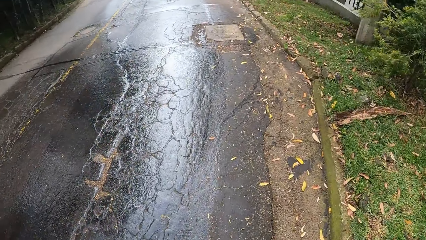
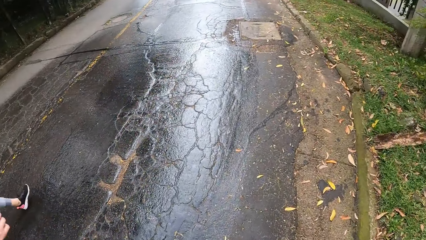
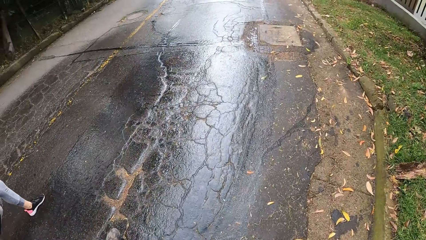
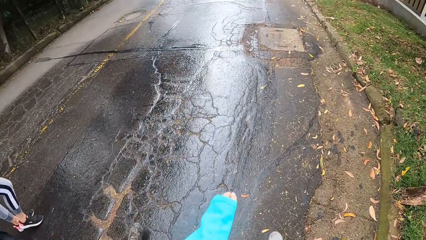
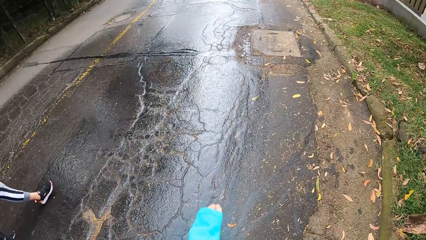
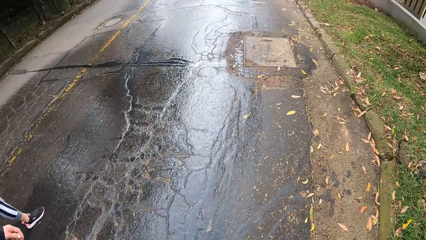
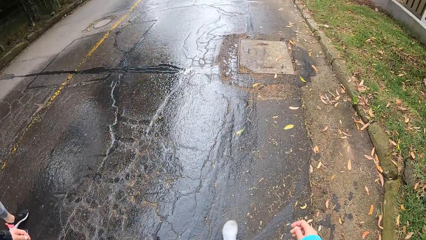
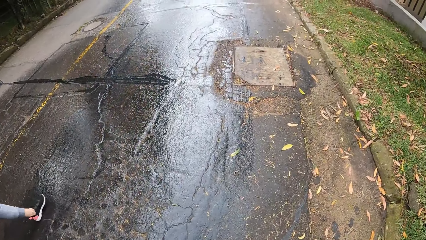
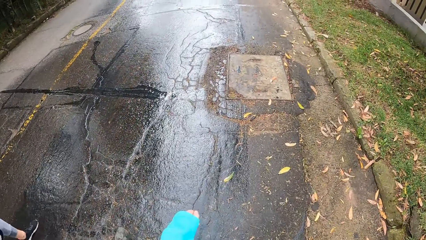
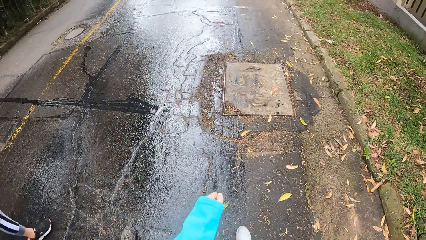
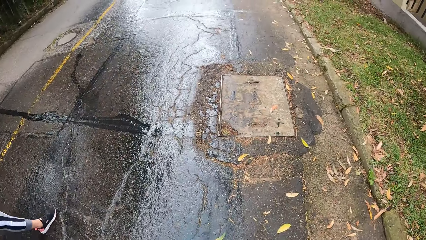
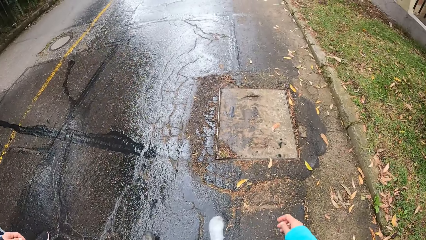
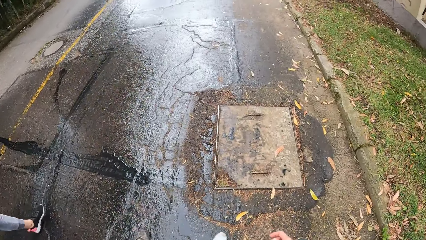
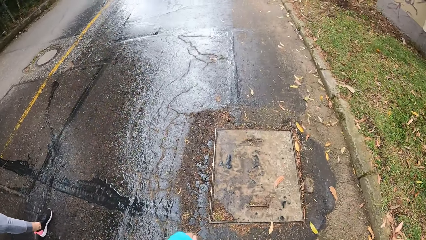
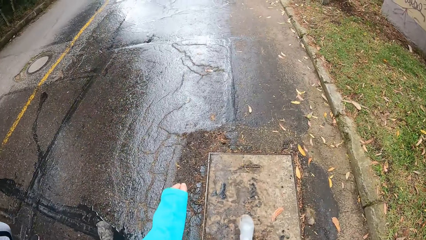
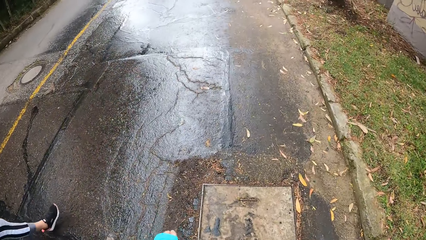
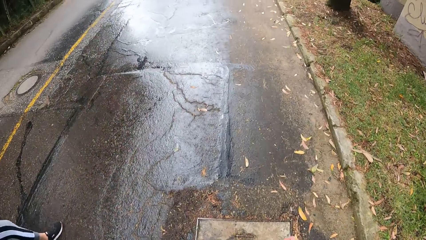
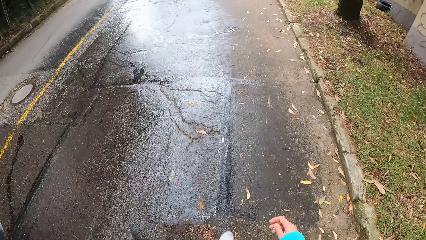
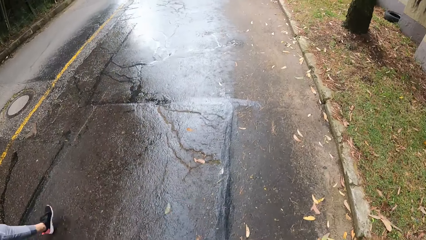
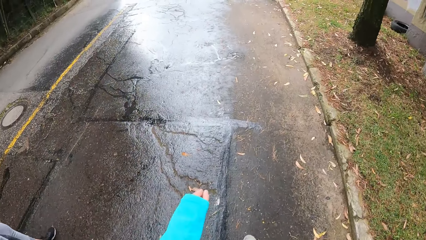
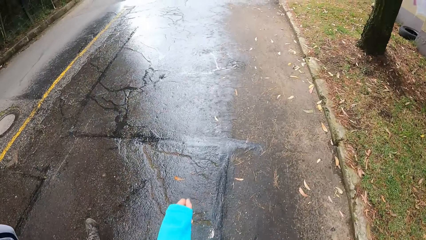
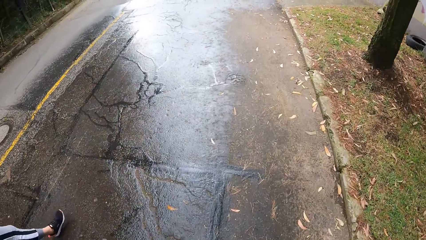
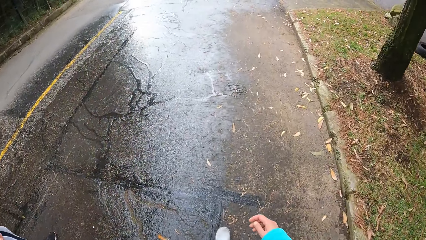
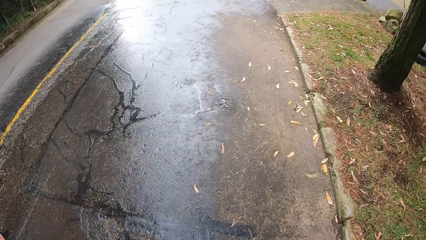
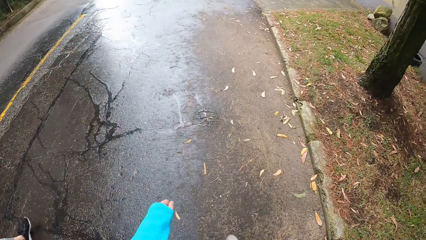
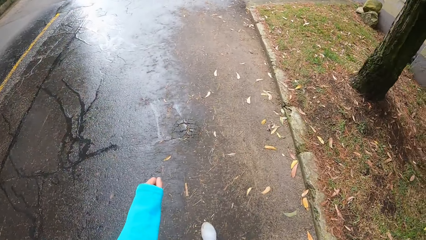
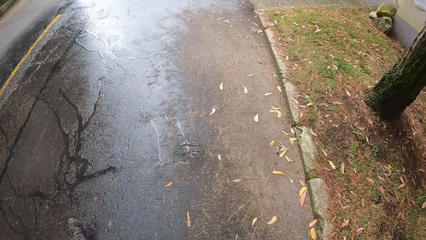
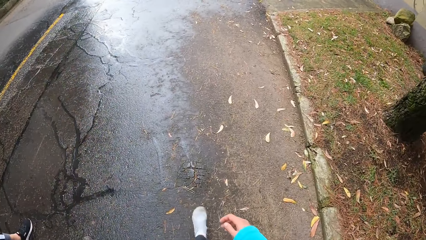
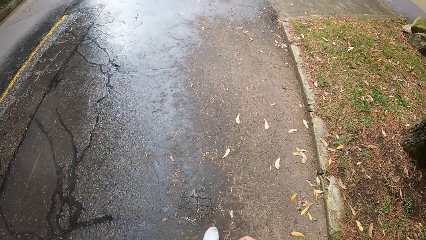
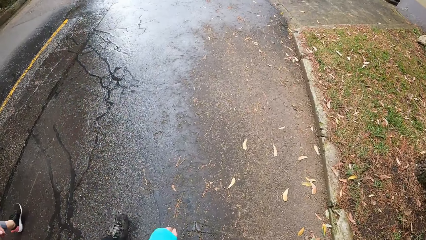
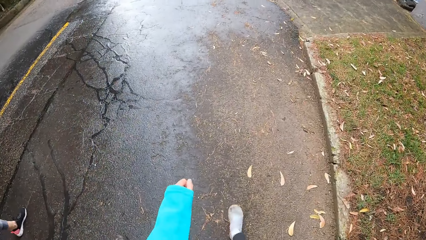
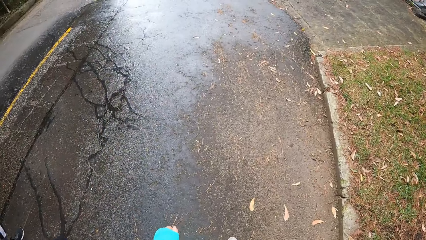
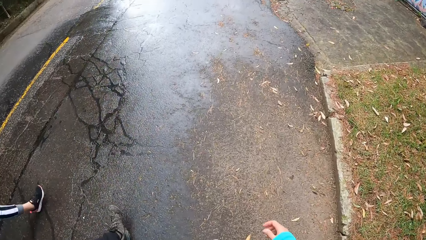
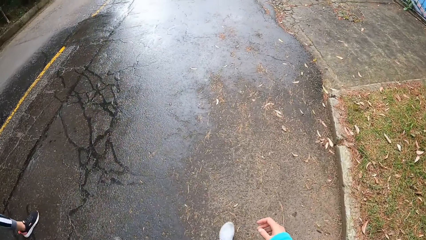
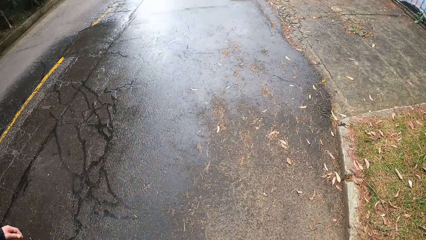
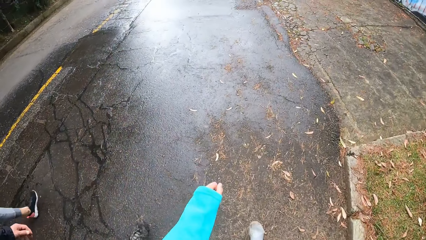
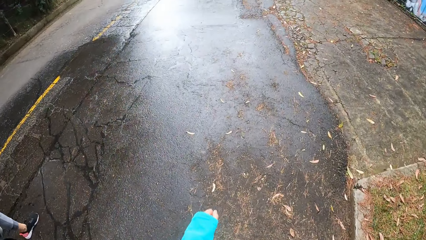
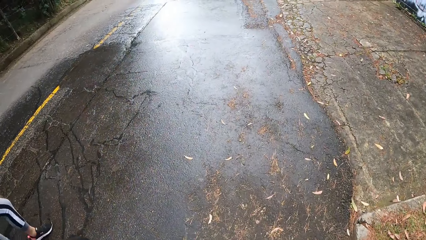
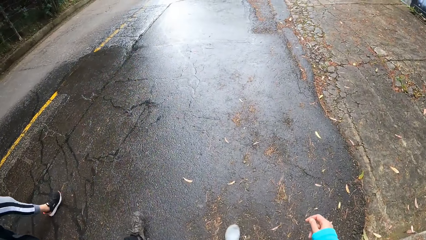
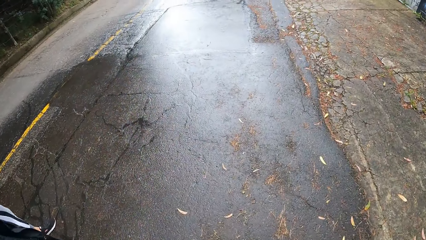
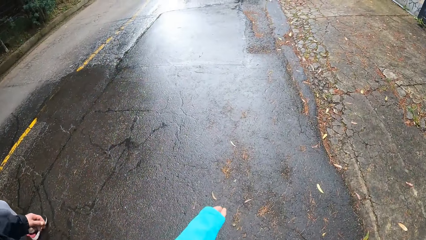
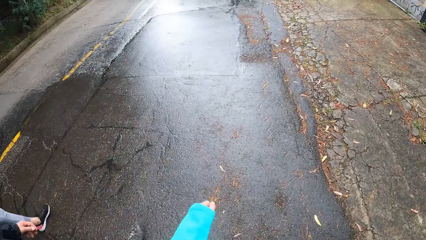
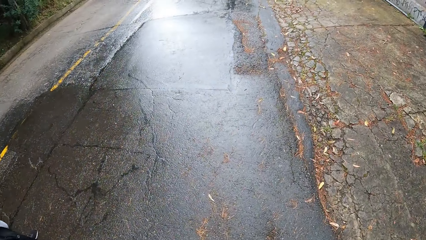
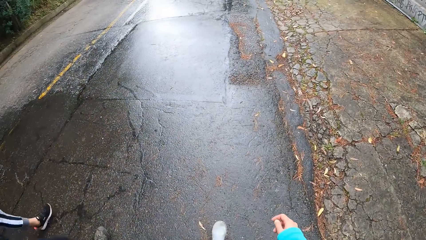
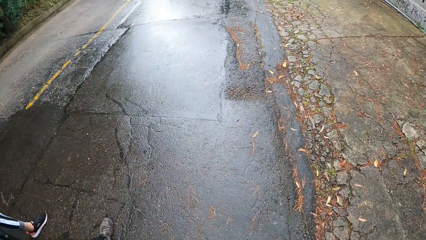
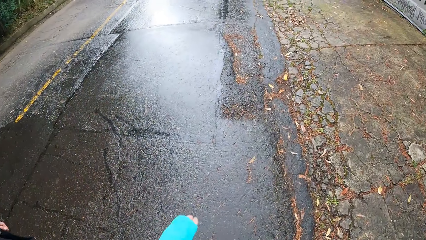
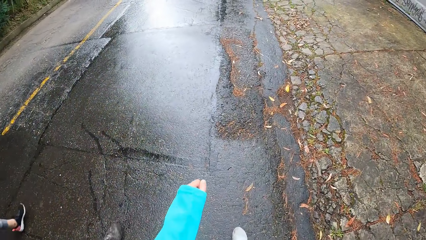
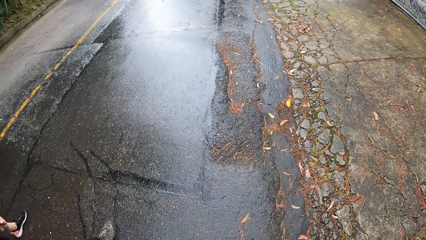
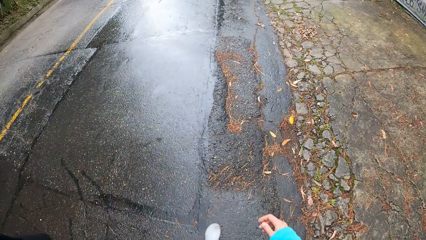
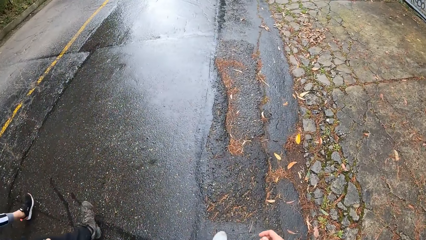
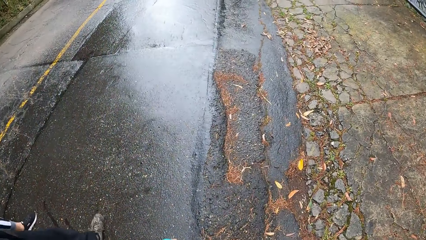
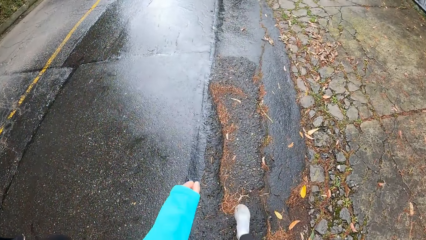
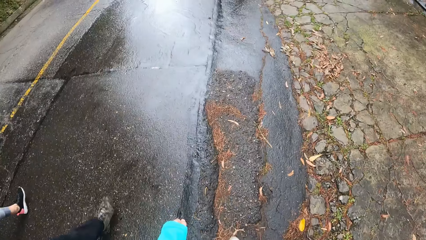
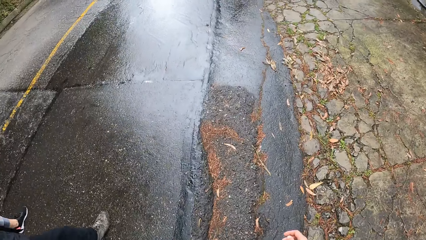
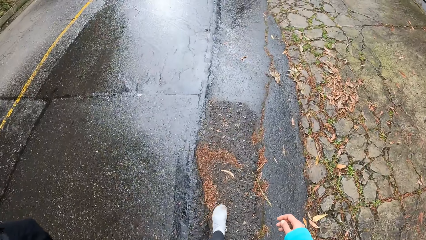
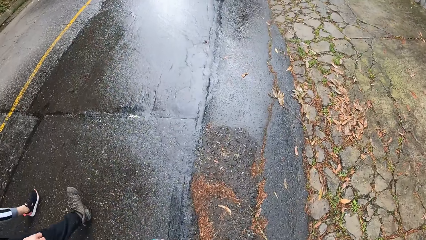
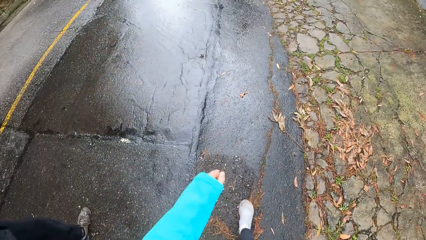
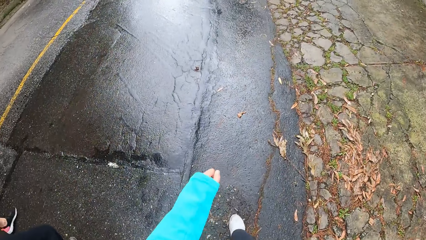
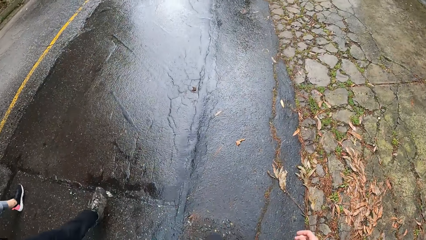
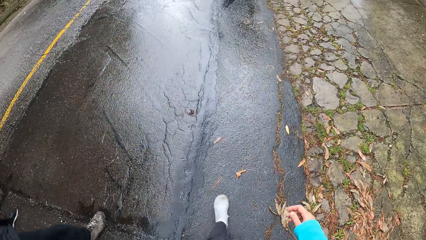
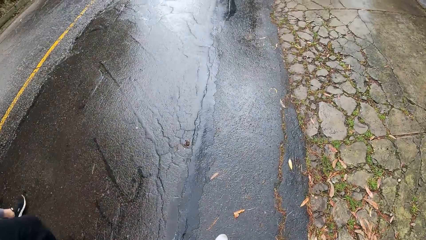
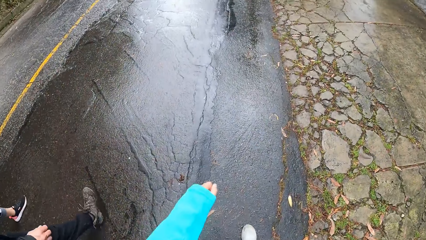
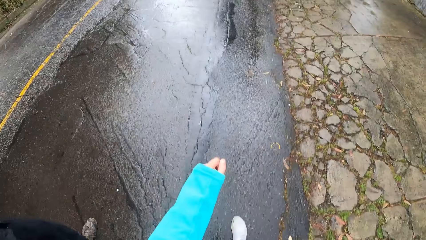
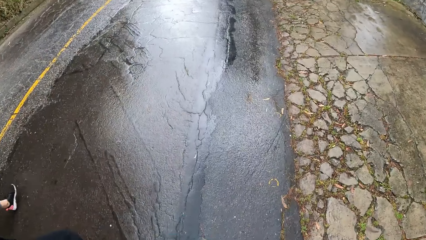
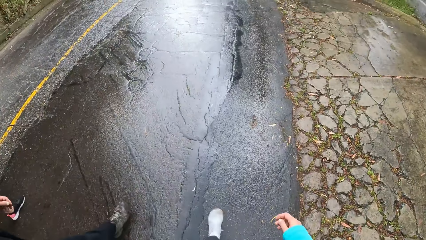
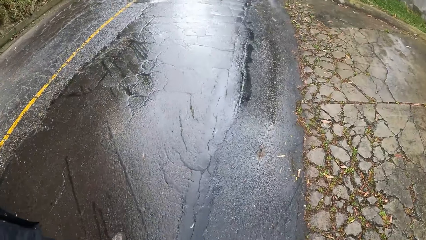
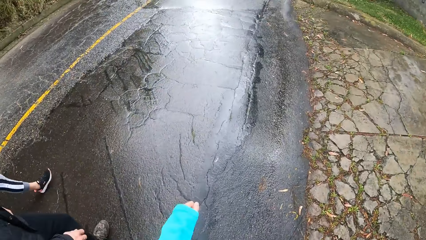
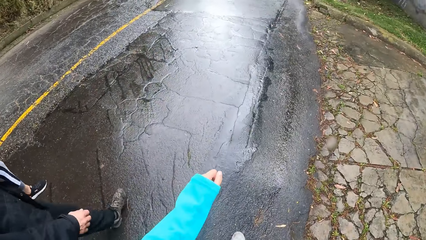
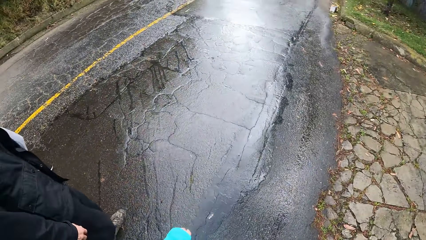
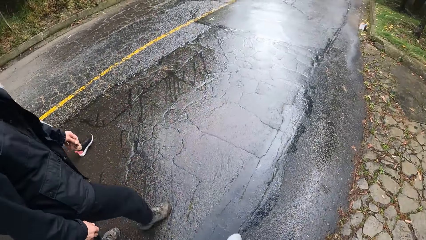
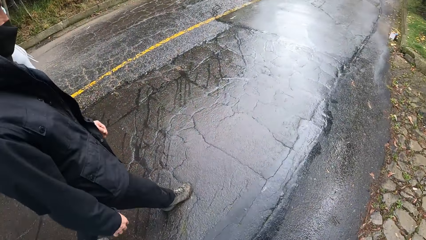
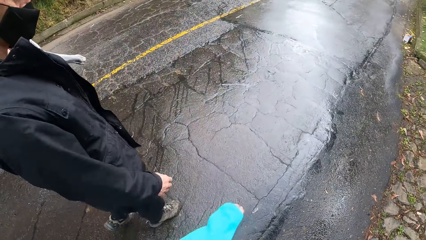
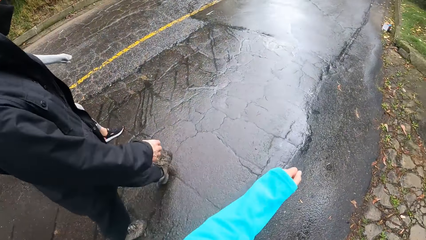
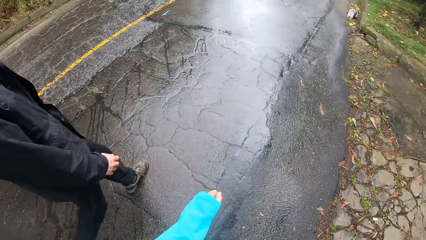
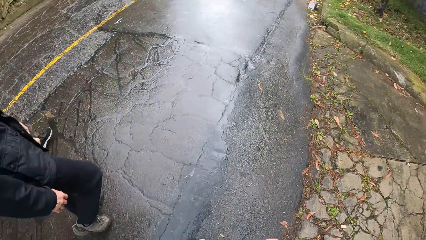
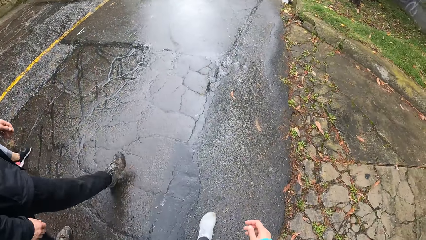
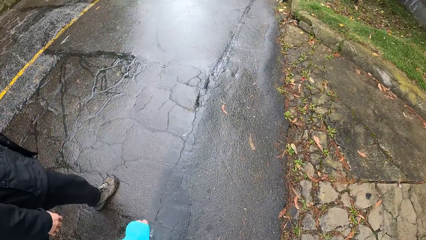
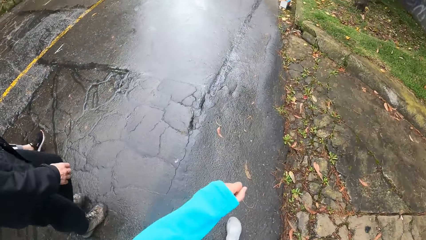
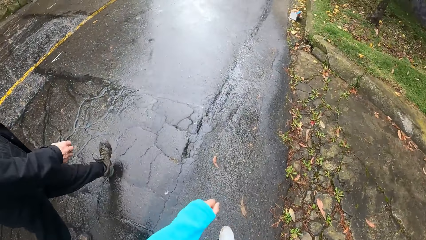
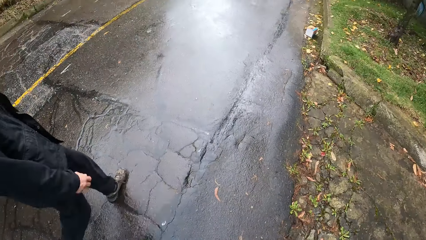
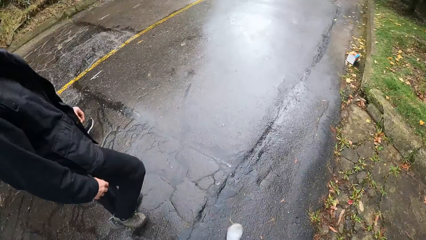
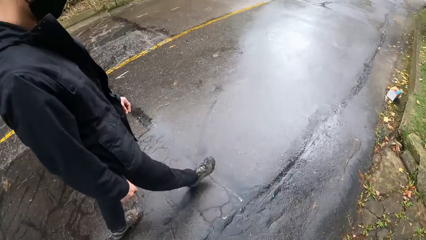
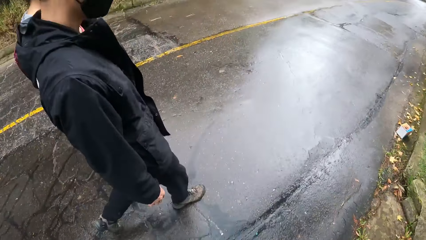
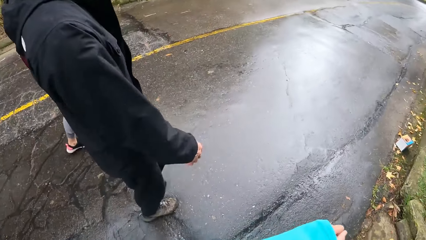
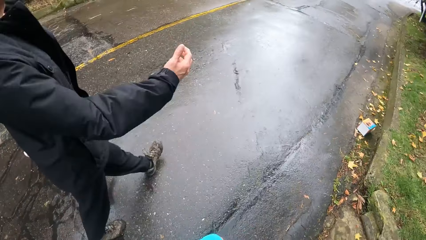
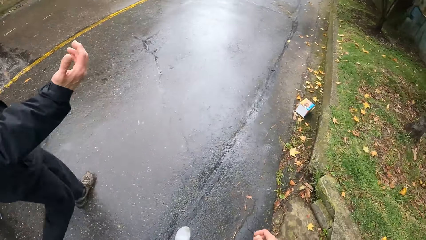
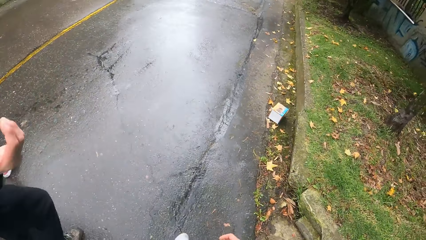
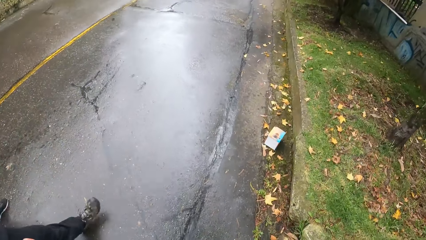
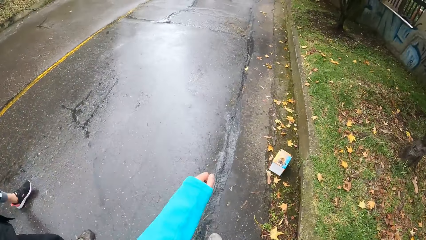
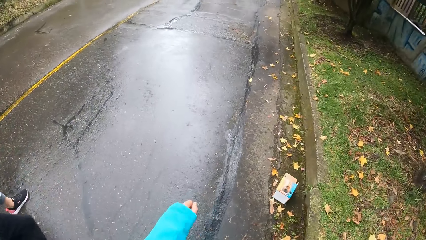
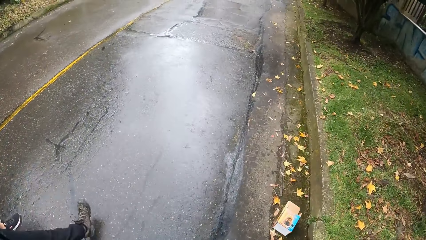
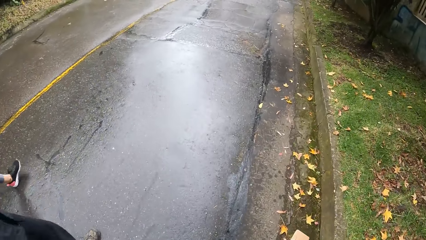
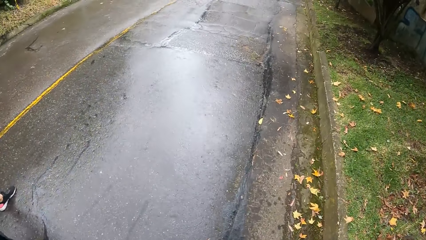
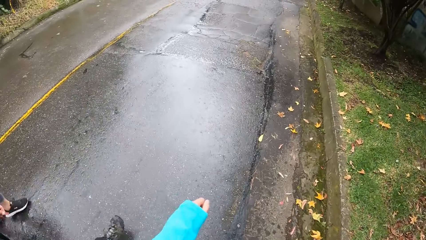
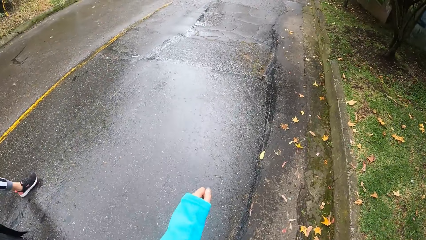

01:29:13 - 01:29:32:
The camera wearer looks down. They look at the man. They look down. They look at the man. The man gestures with his right hand. The camera wearer looks down.
